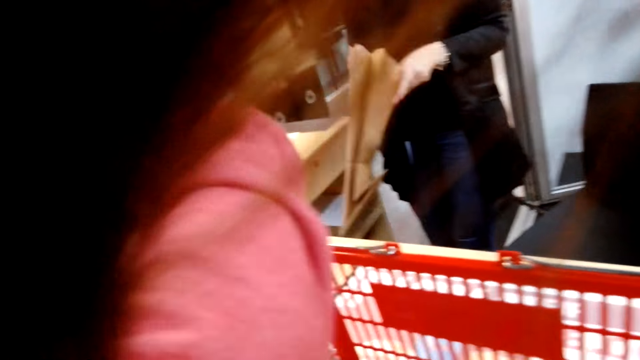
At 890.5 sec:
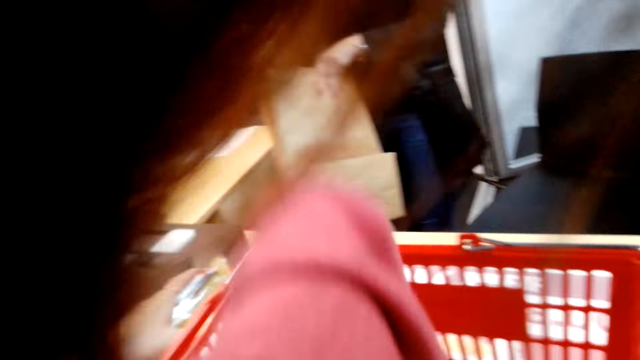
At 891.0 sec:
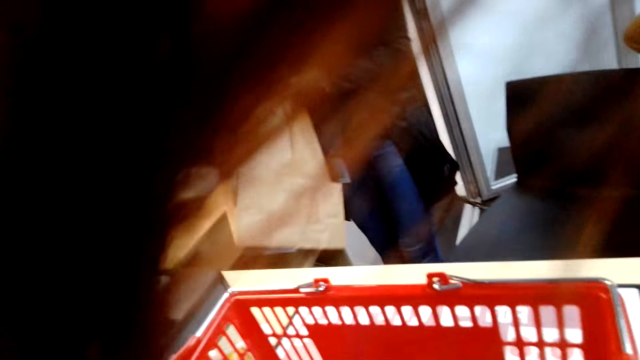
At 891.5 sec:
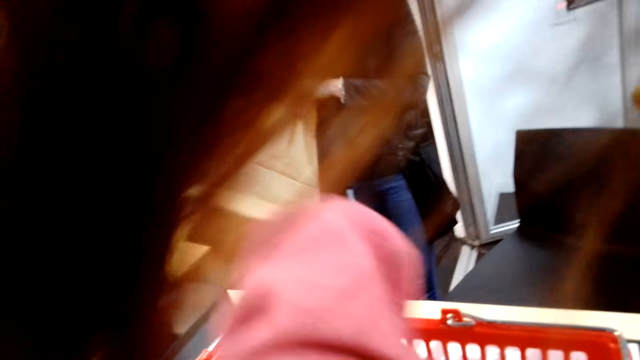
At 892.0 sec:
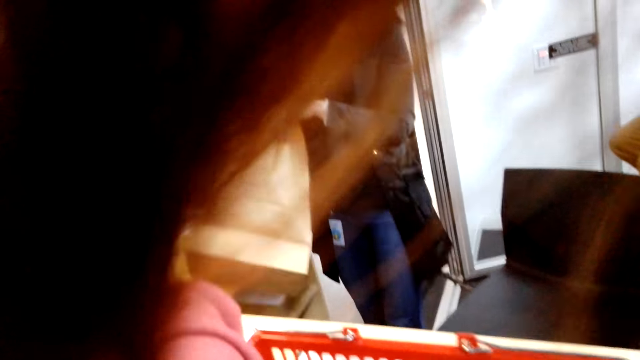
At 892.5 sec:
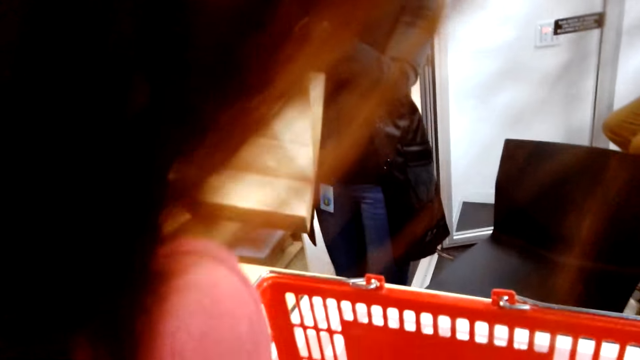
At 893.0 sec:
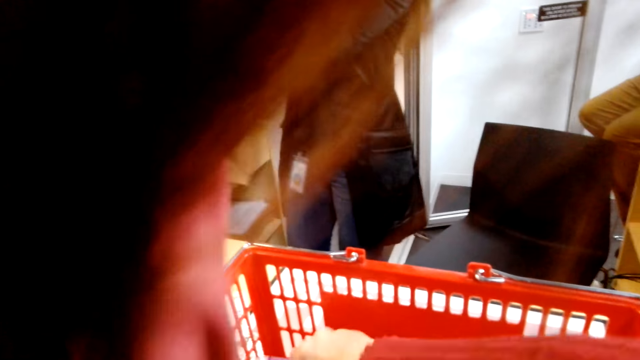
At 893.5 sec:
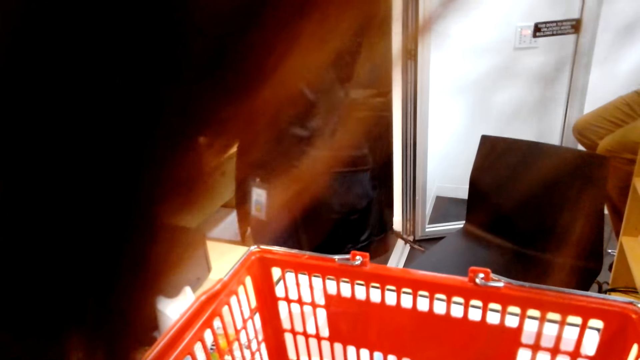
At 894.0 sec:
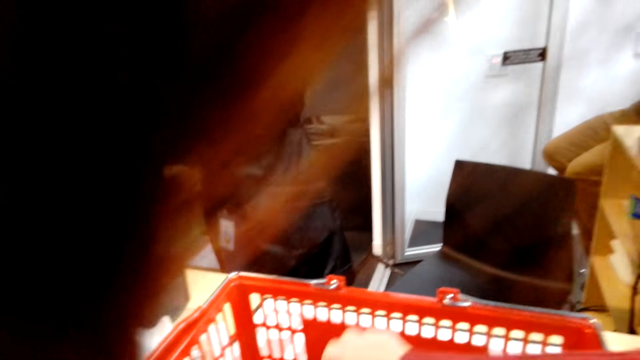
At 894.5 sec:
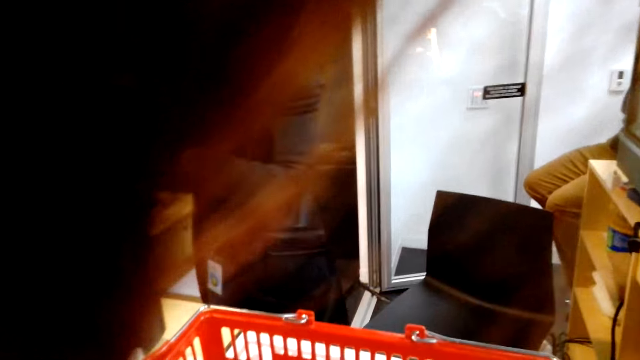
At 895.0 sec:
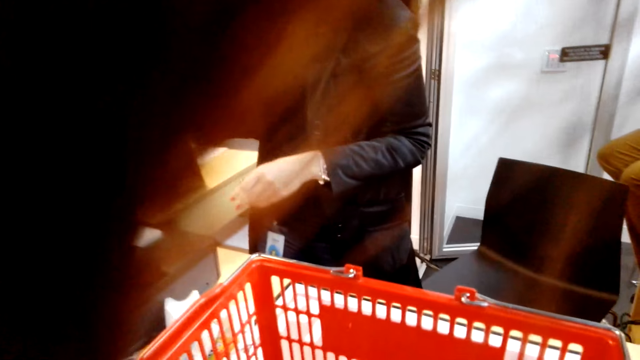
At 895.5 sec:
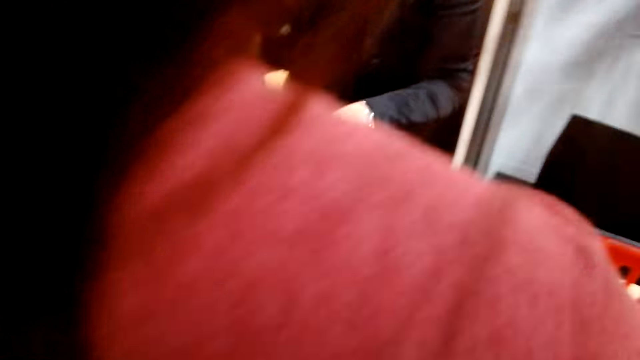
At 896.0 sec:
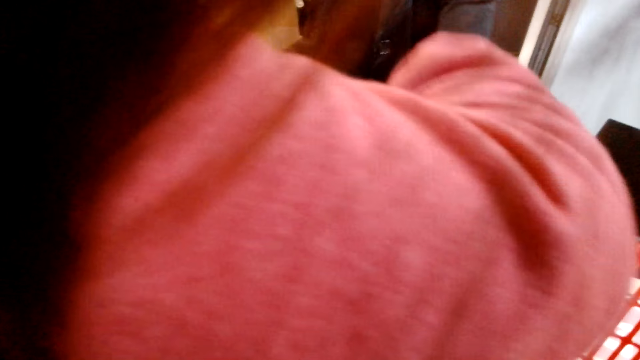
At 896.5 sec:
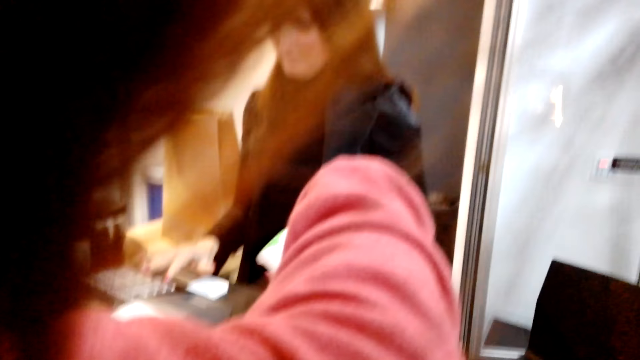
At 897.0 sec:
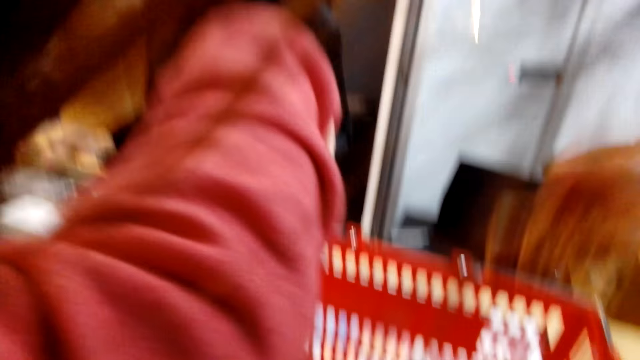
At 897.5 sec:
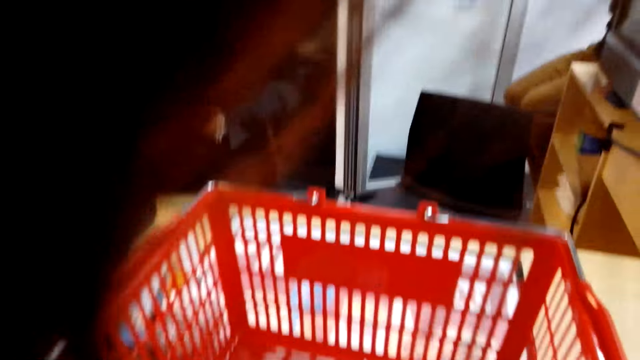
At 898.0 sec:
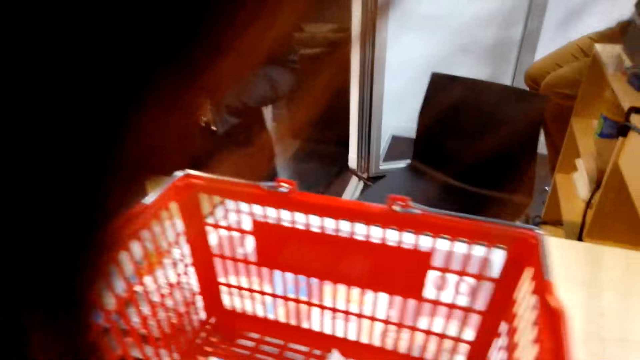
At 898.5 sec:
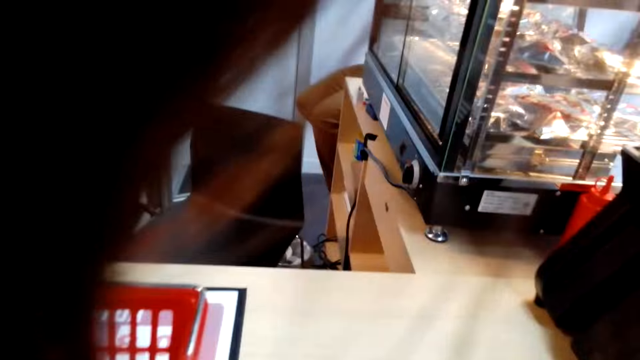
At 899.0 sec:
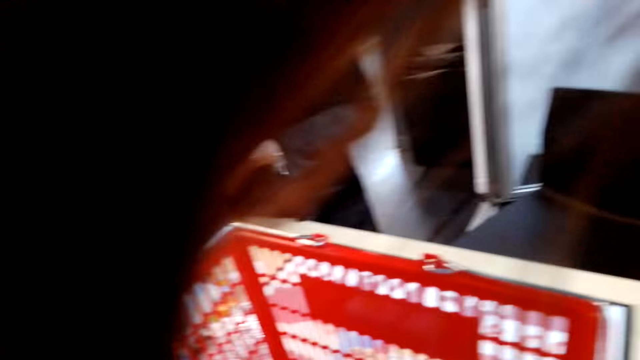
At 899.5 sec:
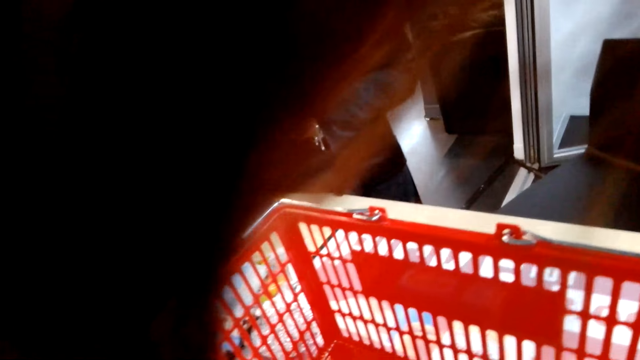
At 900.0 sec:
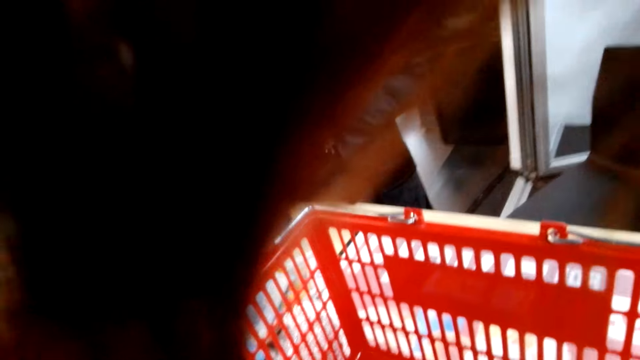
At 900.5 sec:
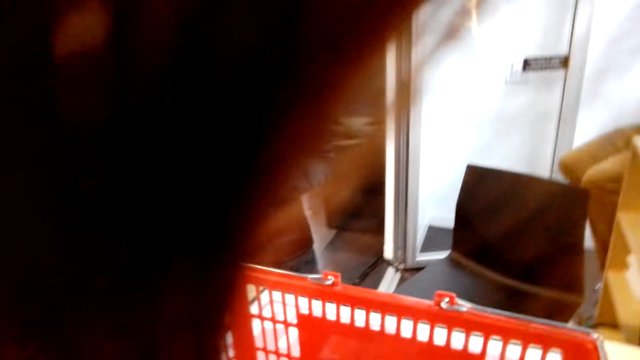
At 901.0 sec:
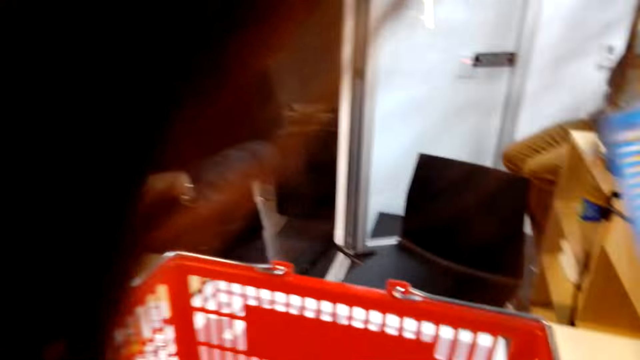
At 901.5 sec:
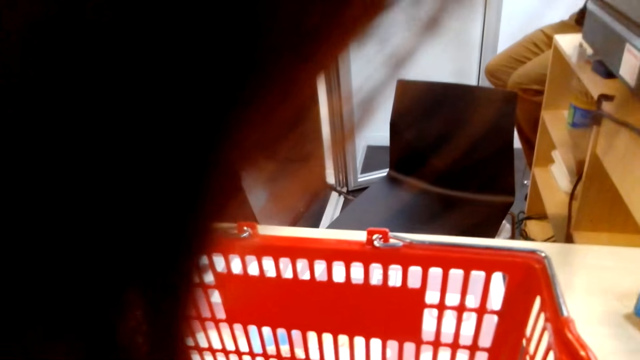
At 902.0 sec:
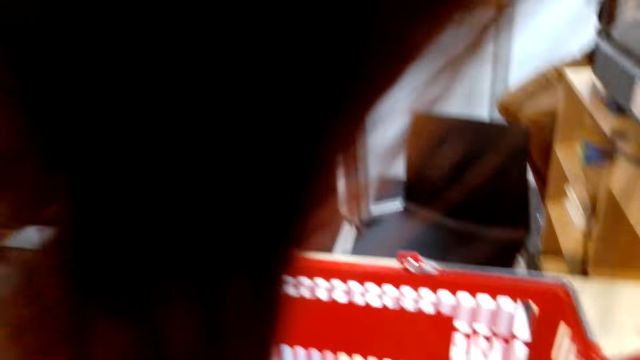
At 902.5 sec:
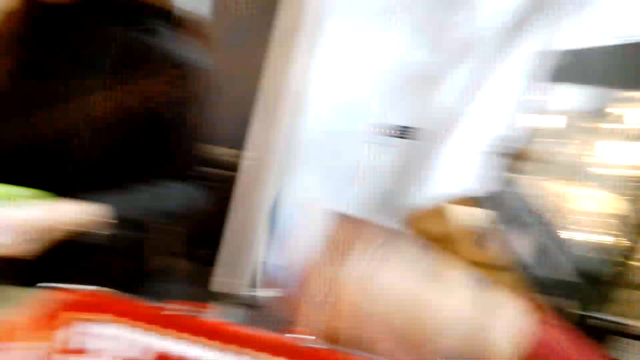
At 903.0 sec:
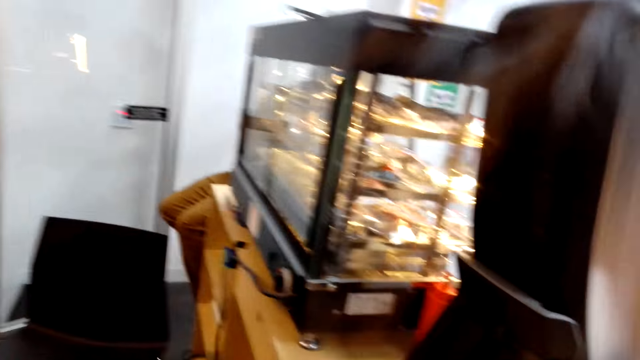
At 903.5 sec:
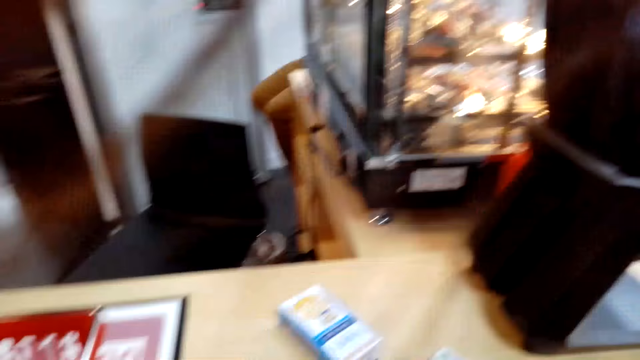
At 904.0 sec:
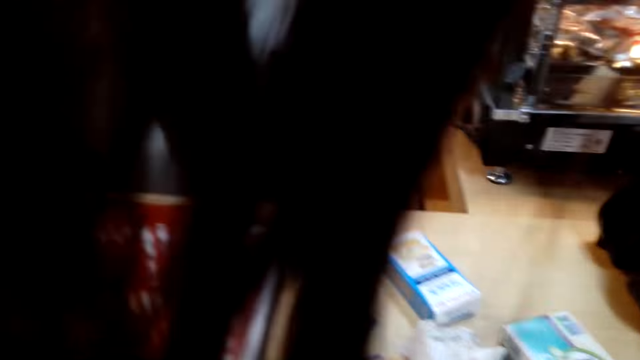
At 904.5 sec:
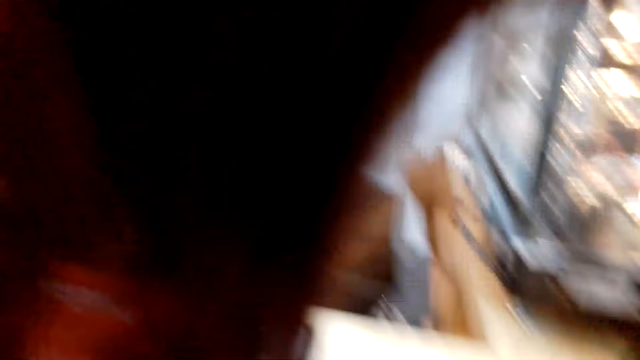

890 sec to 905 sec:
The camera wearer talks to a woman. They unload the shopping basket with the woman. They talk to the woman and another woman. They unload the shopping basket with the first woman. They talk to the first woman and the other woman.

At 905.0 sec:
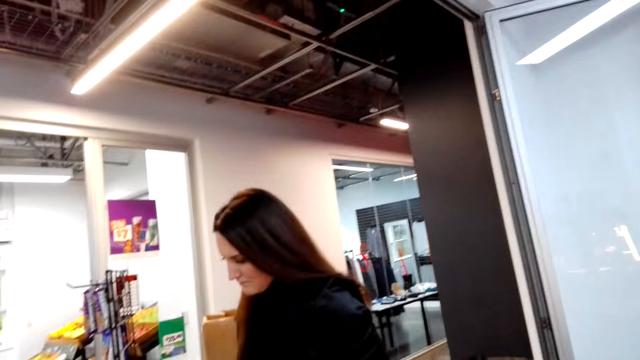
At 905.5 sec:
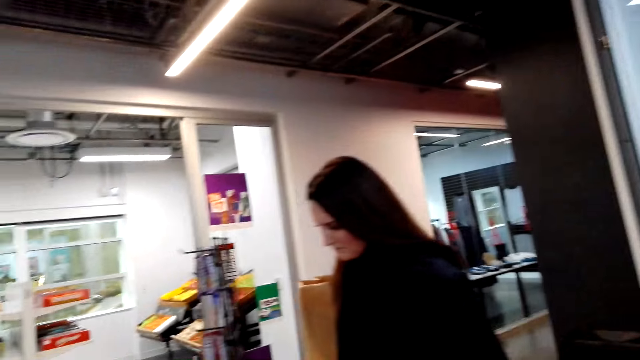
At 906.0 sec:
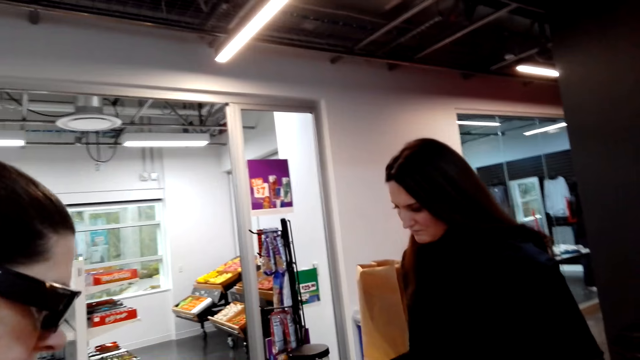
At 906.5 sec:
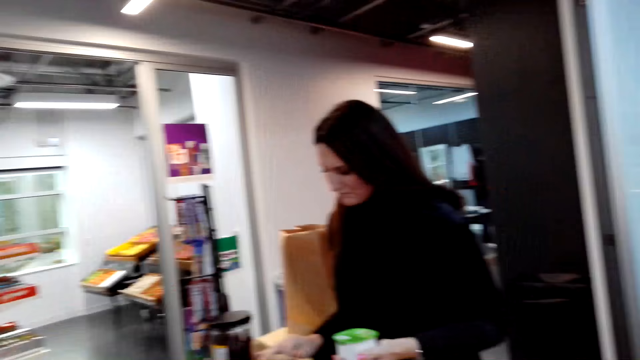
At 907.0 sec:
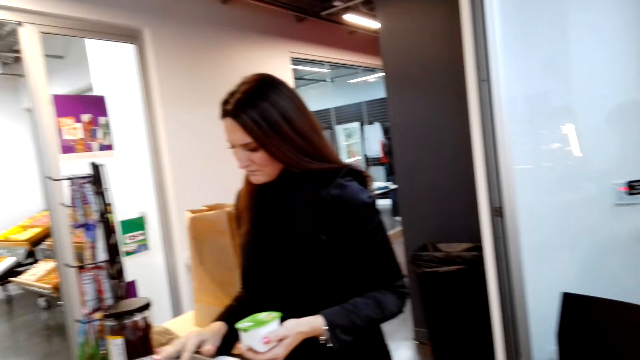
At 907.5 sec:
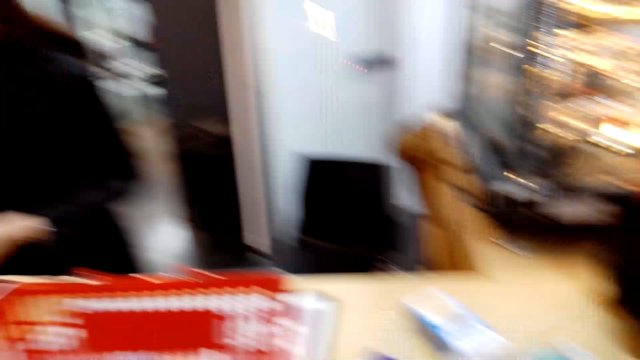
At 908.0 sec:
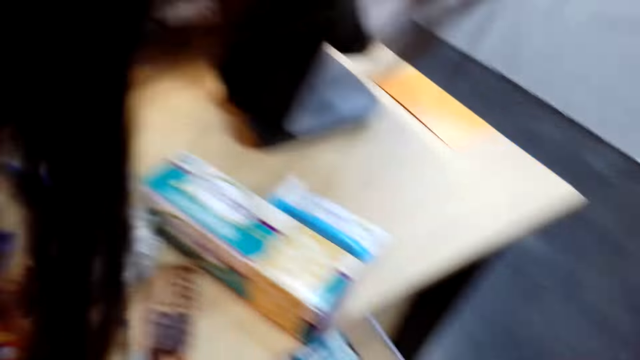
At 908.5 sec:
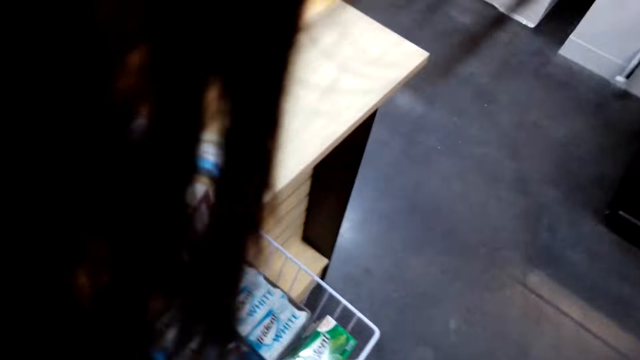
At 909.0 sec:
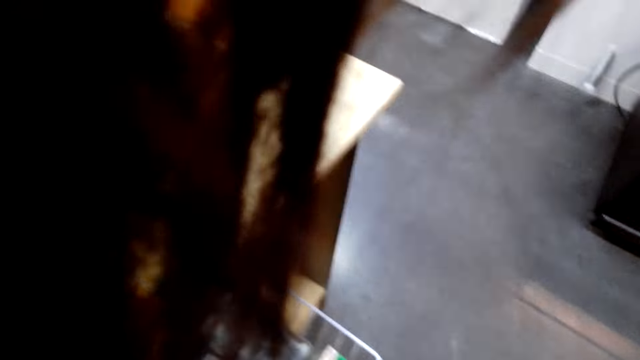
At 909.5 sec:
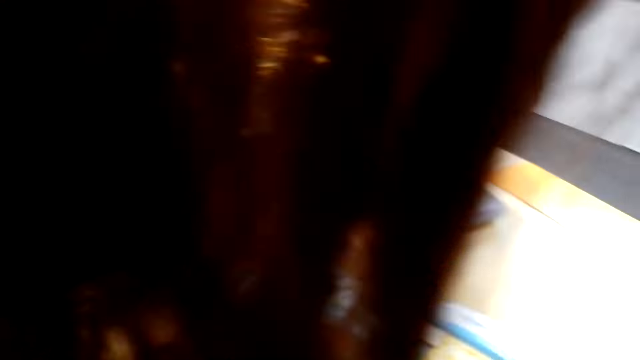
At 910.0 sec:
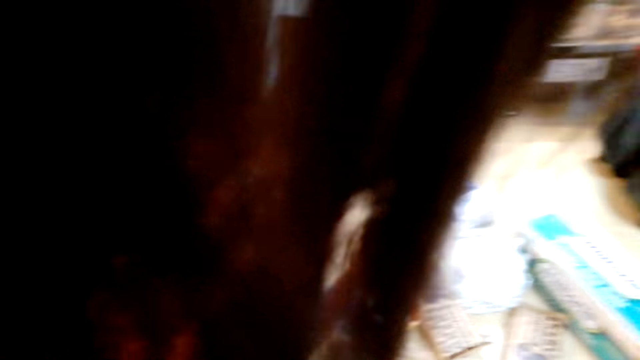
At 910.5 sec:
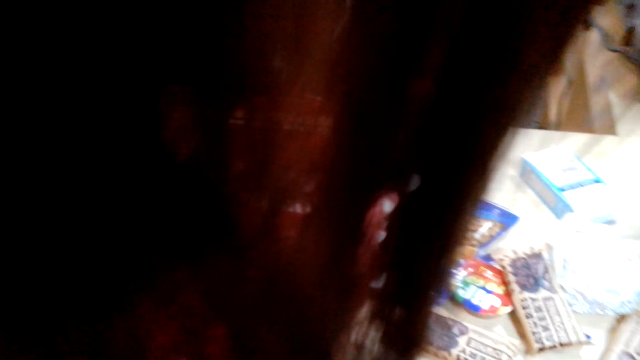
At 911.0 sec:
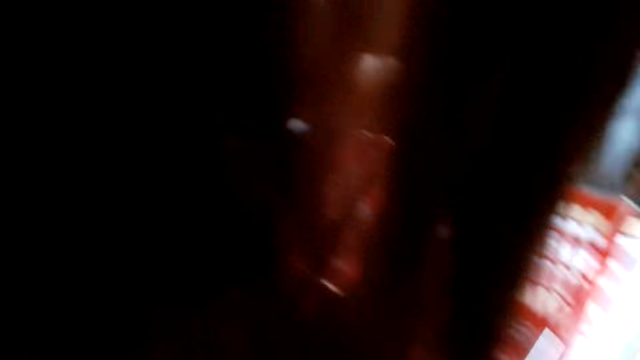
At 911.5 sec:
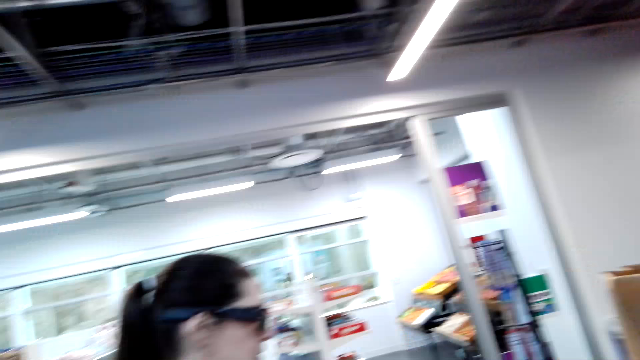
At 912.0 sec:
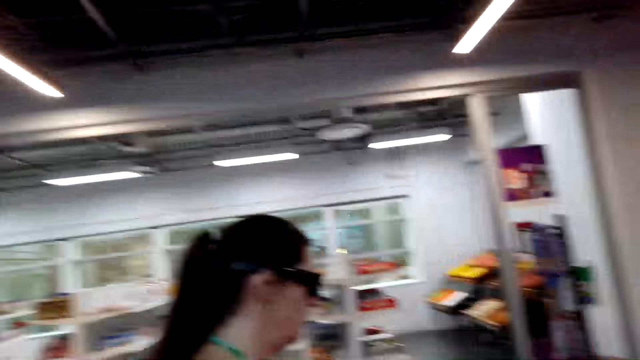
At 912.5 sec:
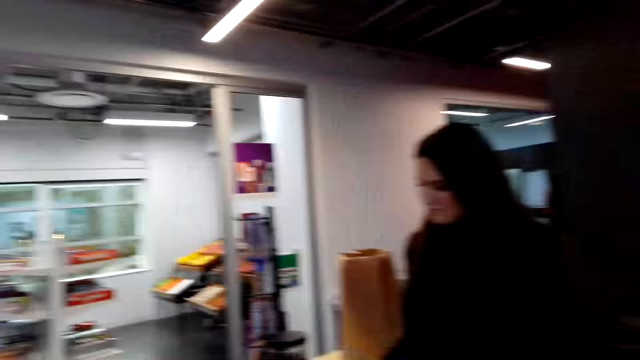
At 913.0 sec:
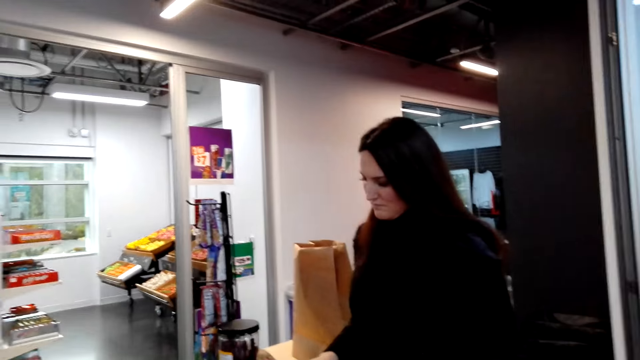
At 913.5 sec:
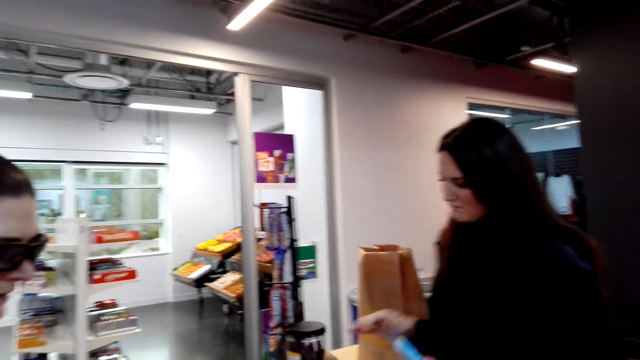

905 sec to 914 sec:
The camera wearer stares at a woman. The woman operates the cashier machine and enters the product data to the machine. The camera wearer looks around. They stare at the counter. They look around.
